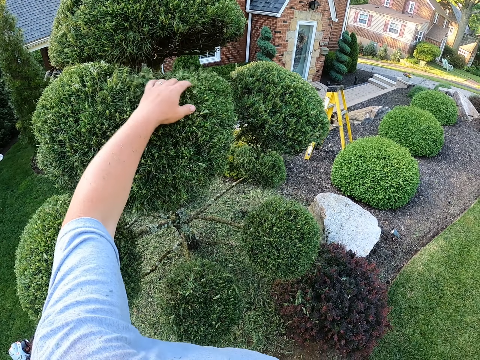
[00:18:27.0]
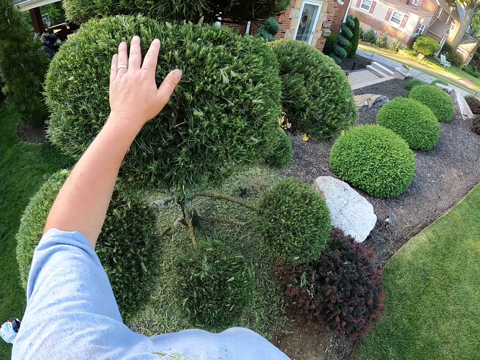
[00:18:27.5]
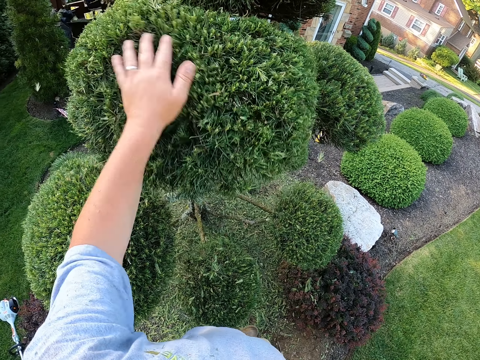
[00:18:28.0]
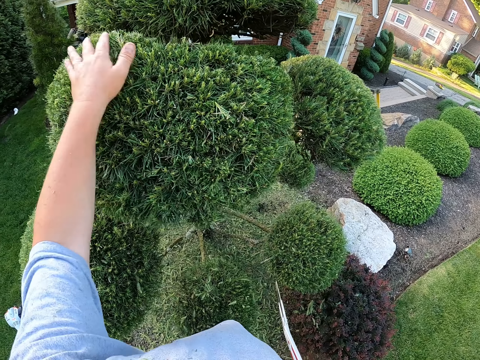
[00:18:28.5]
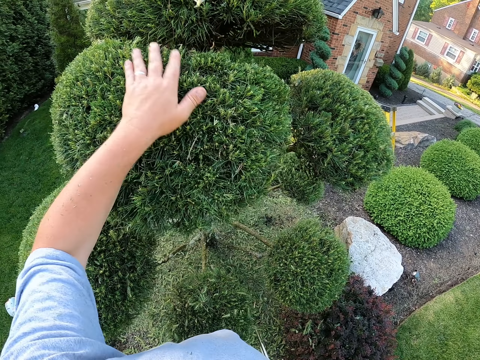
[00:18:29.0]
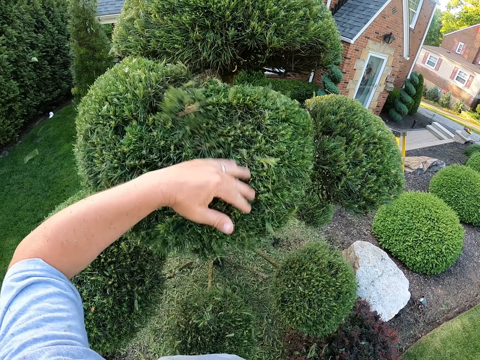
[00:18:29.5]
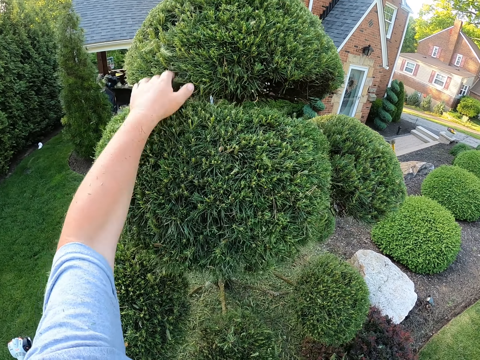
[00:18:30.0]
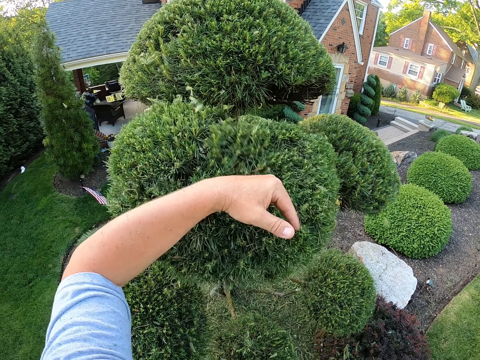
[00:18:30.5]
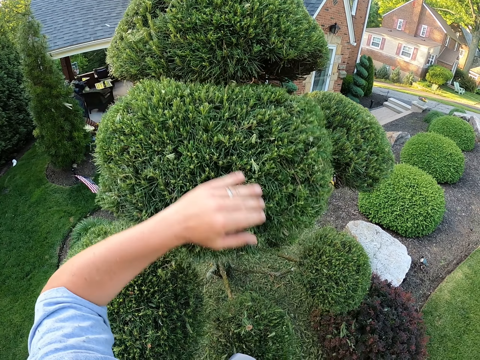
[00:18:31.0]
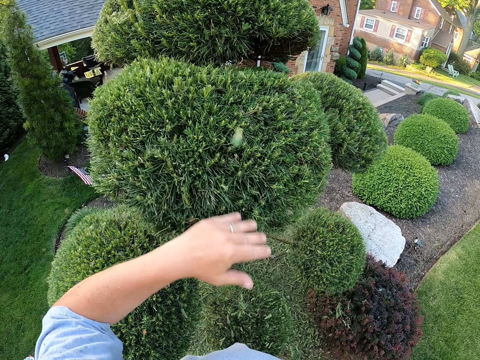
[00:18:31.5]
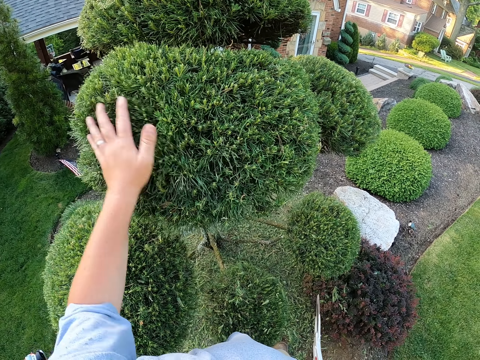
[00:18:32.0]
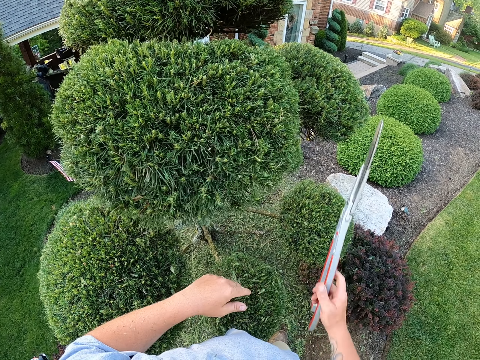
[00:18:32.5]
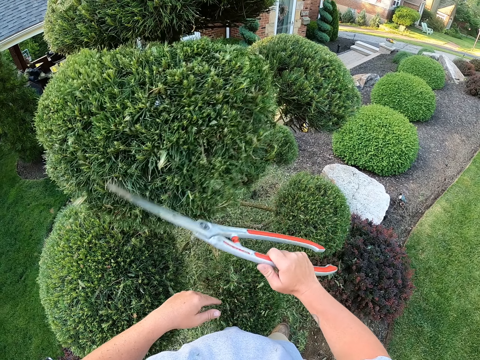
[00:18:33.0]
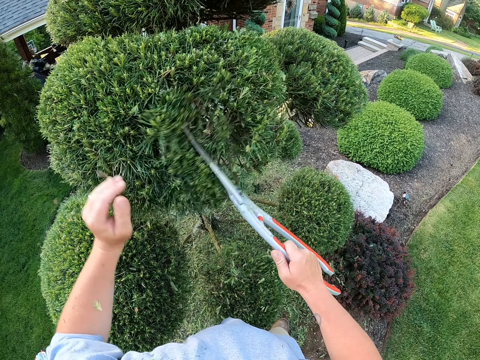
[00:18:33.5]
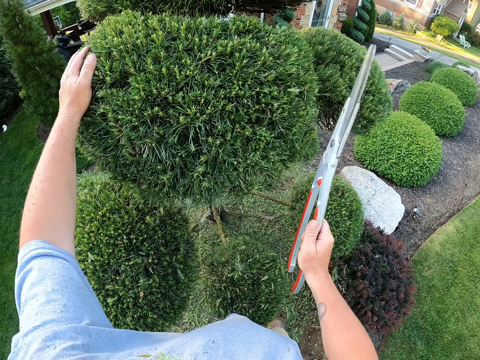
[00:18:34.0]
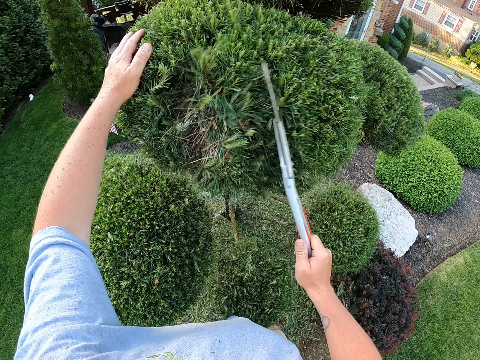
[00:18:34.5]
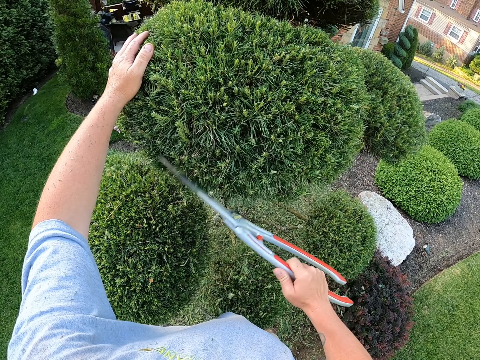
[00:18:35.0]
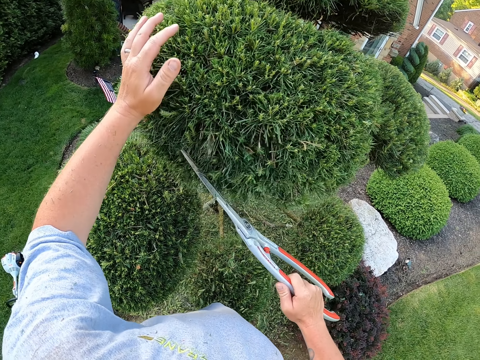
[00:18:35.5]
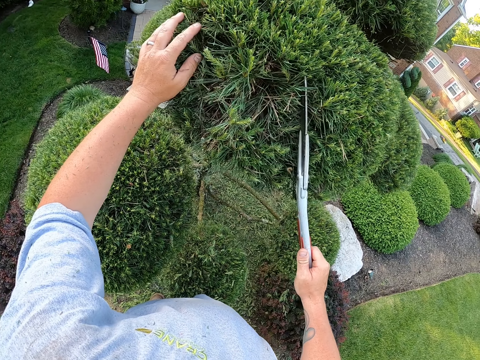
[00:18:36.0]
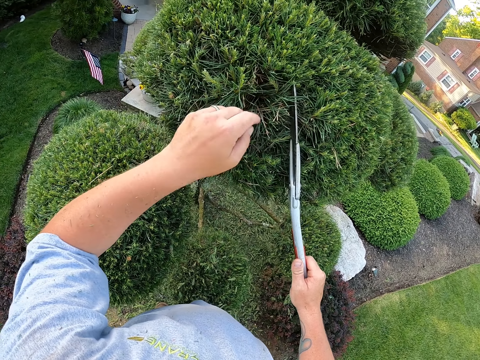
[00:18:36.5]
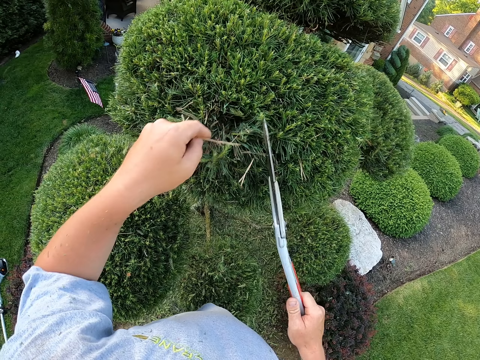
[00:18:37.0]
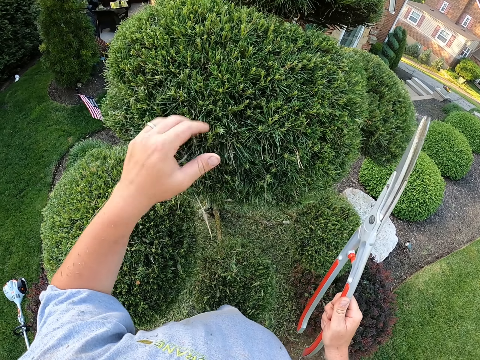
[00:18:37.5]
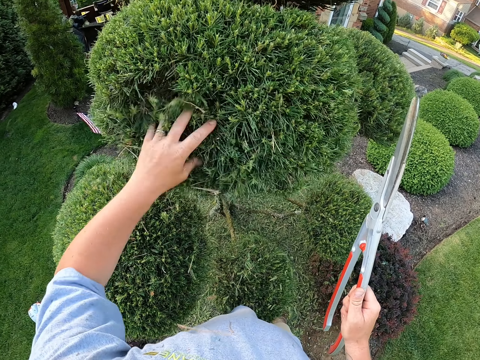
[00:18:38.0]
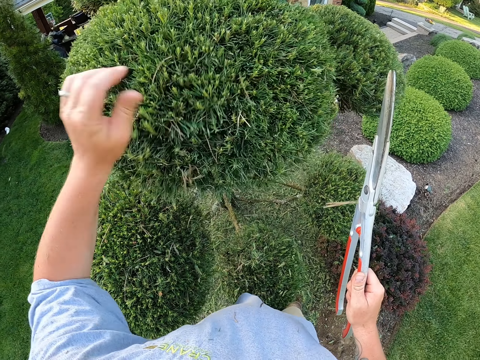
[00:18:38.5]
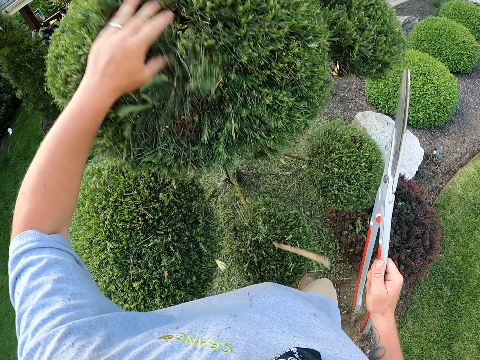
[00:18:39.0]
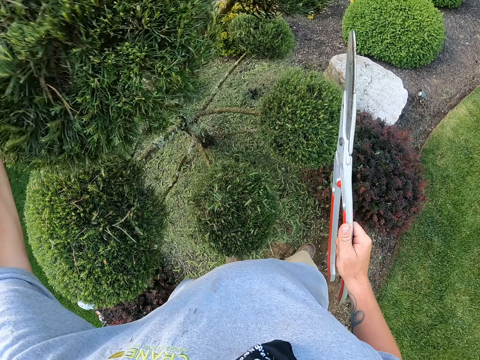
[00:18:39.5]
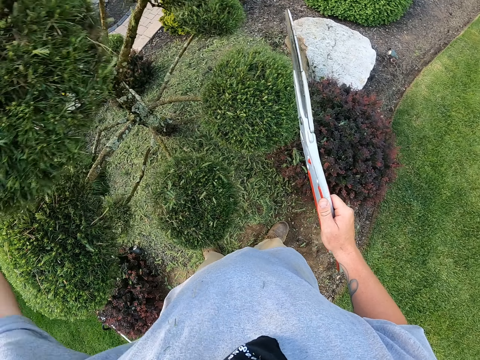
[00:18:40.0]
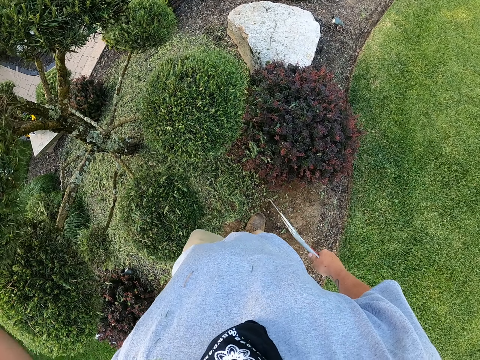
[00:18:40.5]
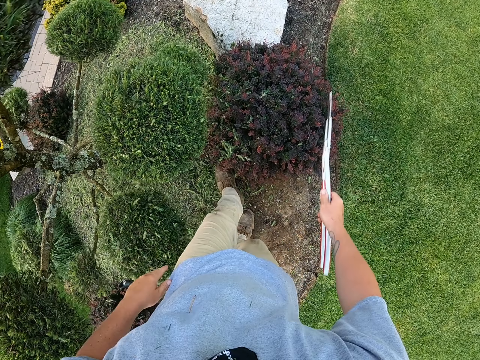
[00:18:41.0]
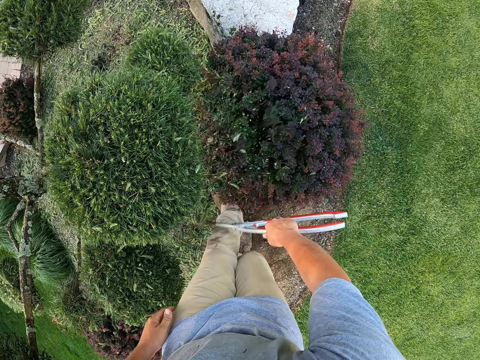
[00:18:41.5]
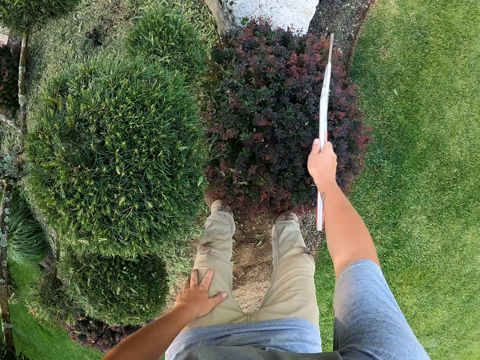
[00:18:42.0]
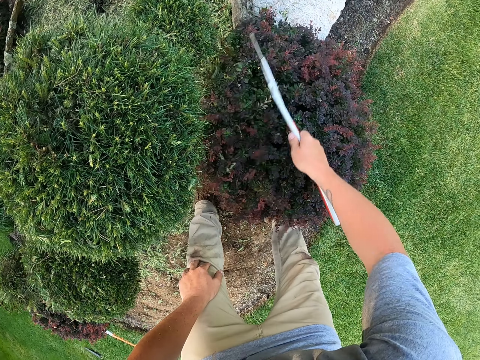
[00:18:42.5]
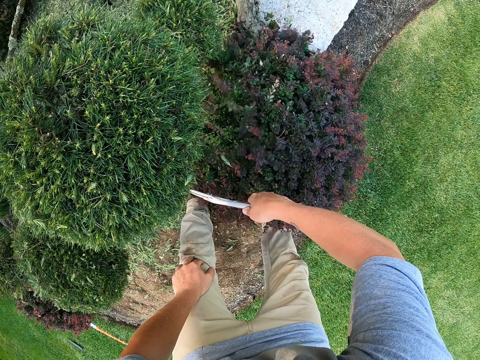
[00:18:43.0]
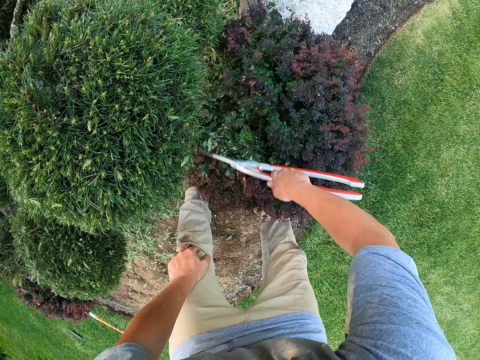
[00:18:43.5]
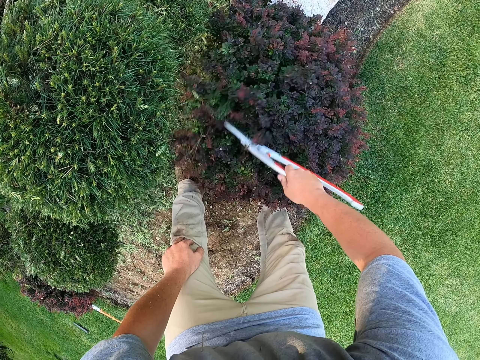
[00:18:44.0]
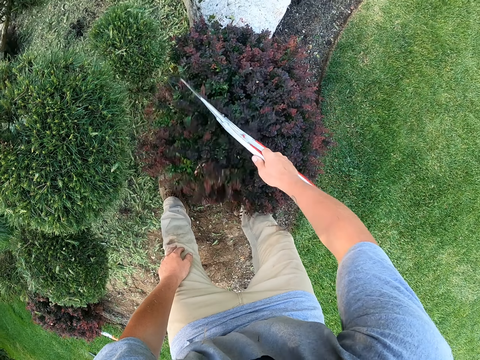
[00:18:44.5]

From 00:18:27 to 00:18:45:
The camera wearer removes the cut leaves with the hedge shear. He removes the cut leaves with the left hand. He removes the cut leaves with the hedge shear.

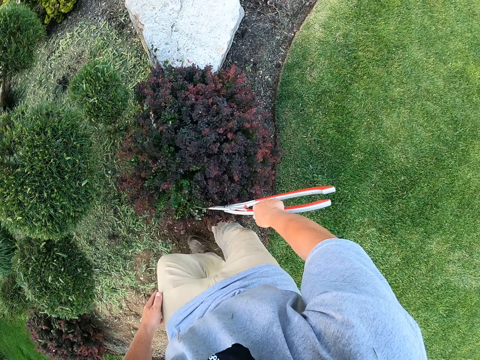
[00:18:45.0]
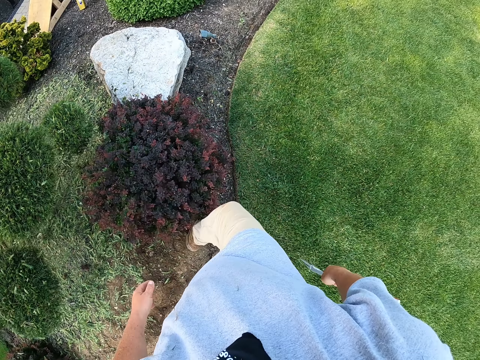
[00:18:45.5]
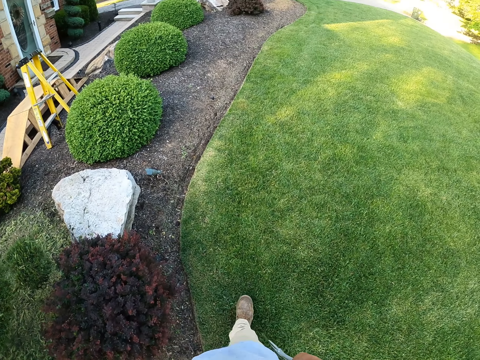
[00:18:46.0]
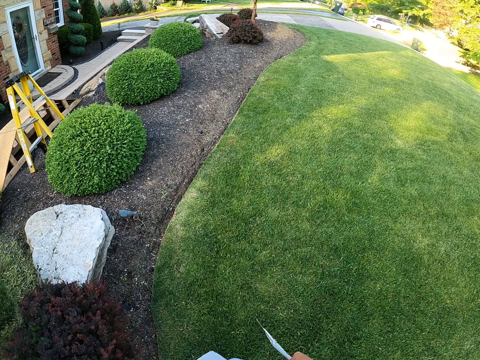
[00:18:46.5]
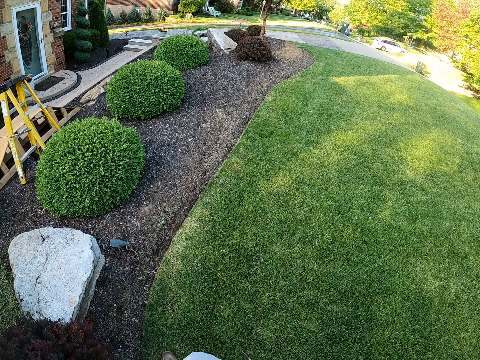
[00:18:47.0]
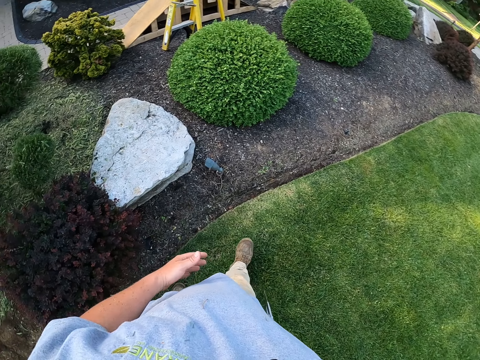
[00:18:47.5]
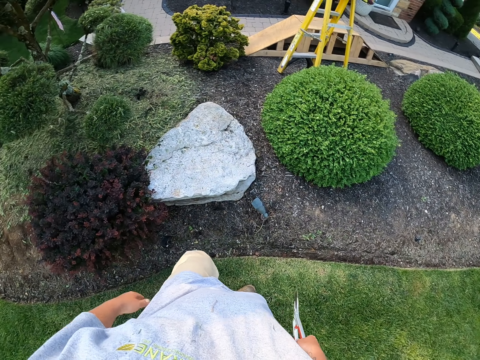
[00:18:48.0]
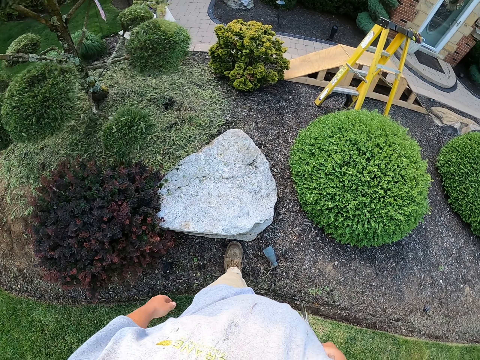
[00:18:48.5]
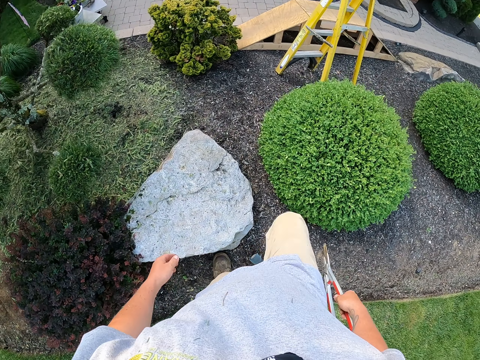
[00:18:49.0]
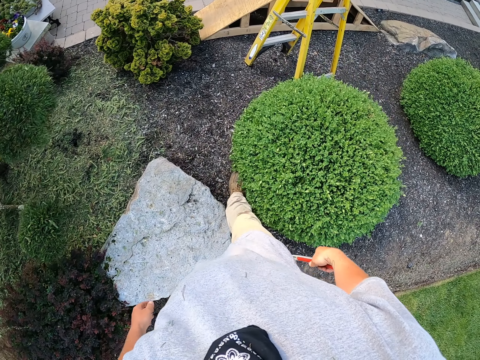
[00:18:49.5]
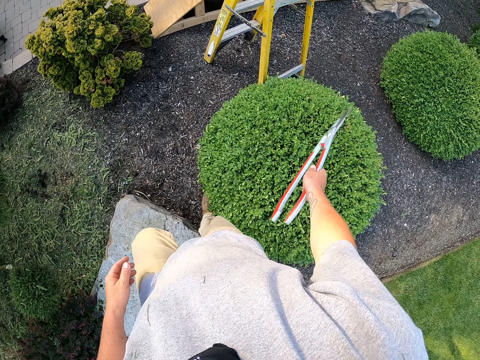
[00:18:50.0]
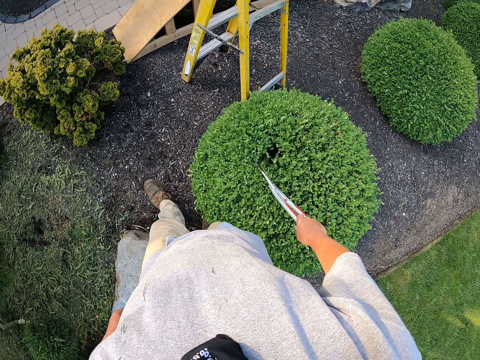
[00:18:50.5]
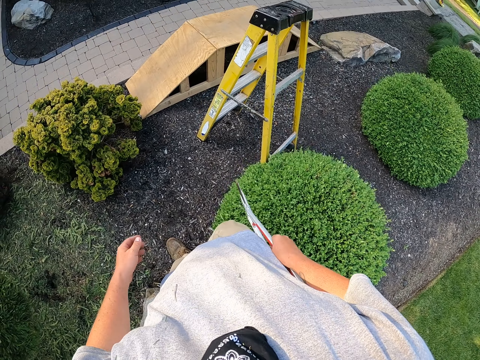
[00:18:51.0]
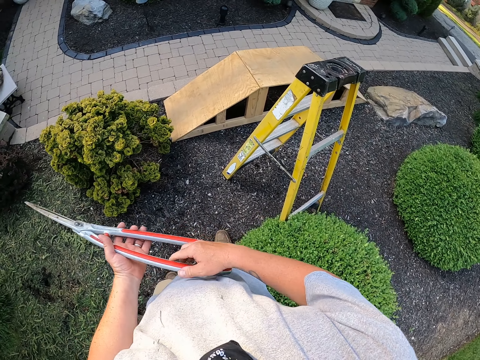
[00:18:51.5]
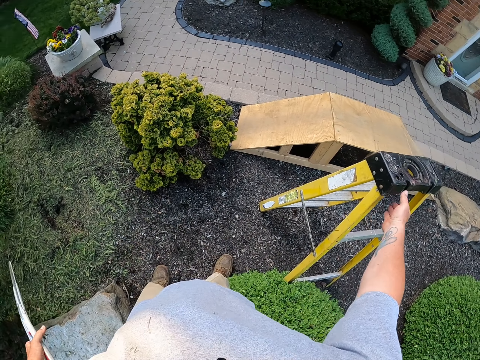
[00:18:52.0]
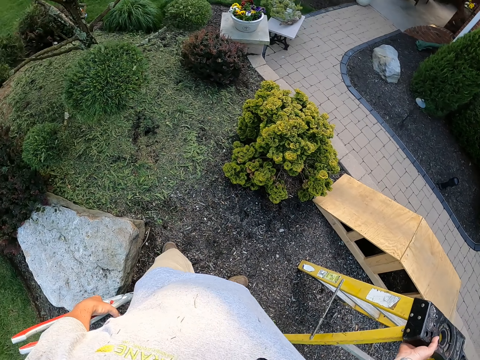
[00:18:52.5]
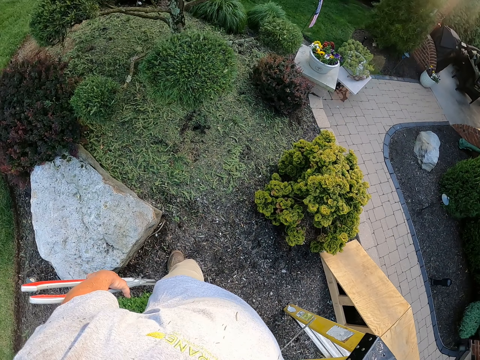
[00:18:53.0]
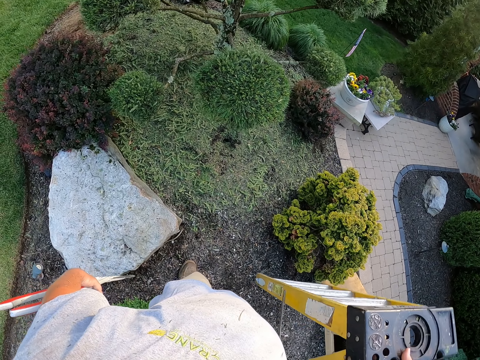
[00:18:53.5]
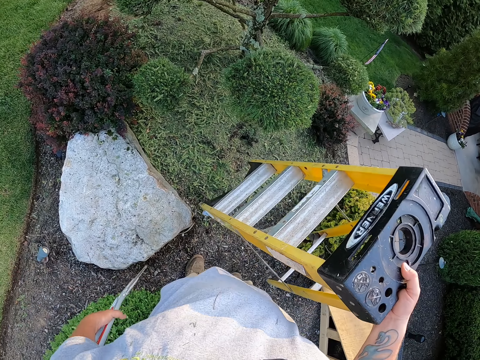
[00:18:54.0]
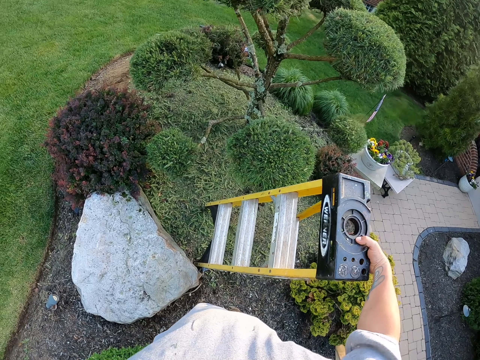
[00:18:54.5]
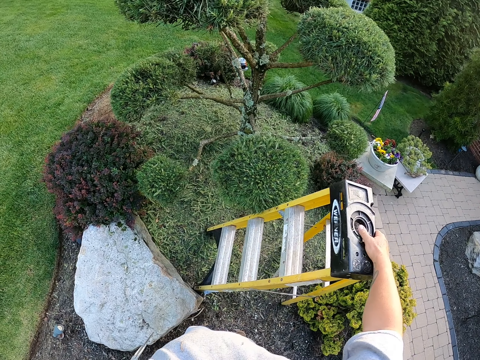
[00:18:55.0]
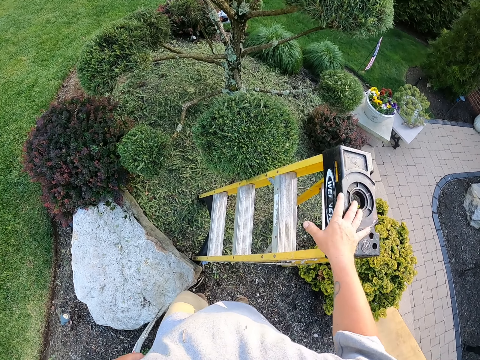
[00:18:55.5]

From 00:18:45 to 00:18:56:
The camera wearer walks around the garden. He moves the ladder. He picks up the ladder with his right hand.
